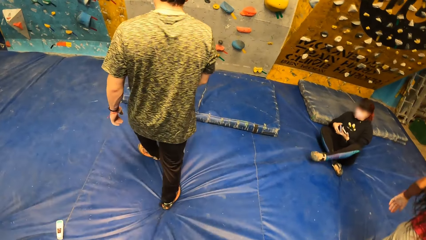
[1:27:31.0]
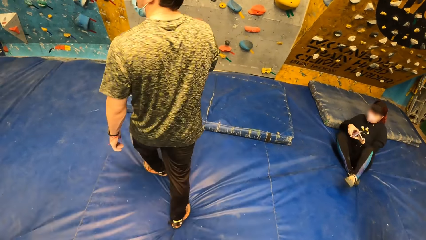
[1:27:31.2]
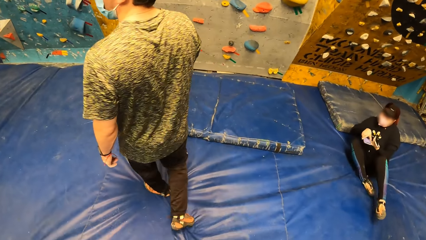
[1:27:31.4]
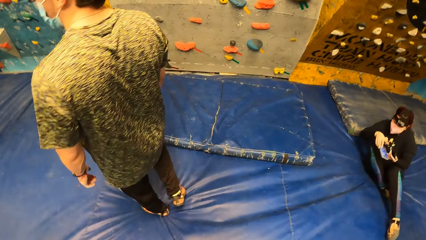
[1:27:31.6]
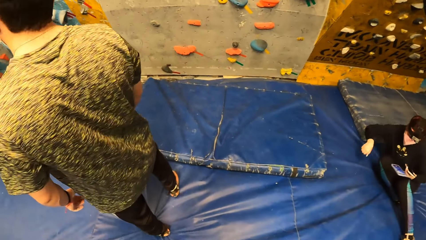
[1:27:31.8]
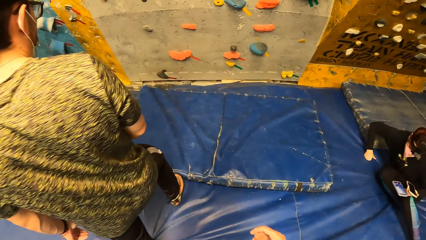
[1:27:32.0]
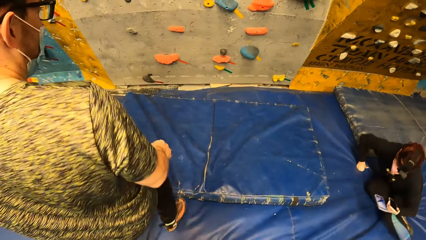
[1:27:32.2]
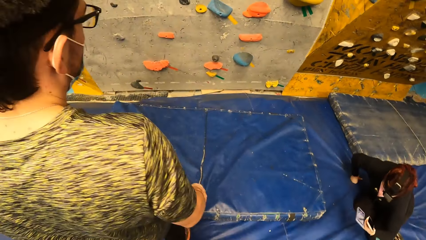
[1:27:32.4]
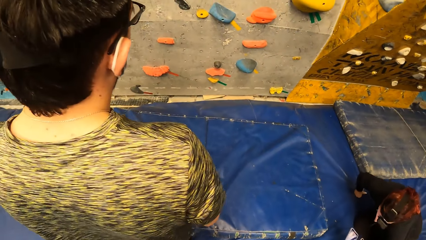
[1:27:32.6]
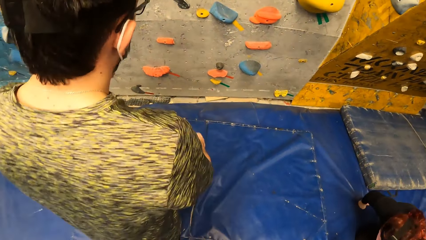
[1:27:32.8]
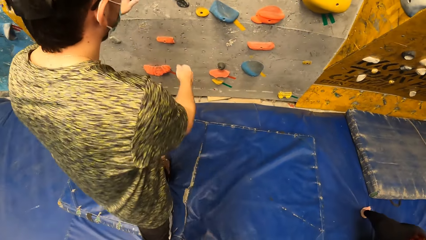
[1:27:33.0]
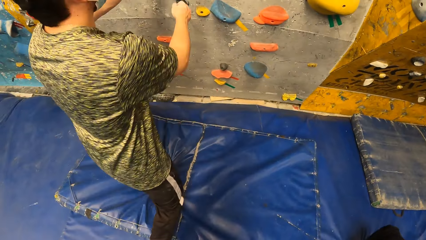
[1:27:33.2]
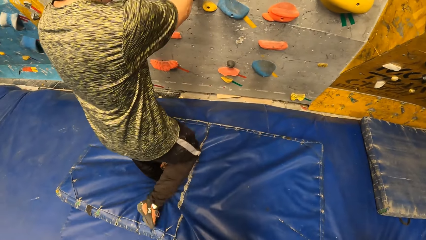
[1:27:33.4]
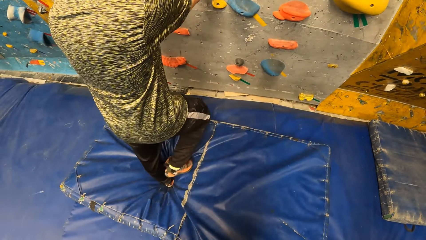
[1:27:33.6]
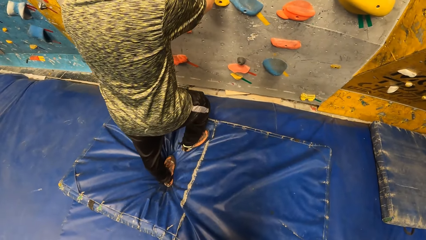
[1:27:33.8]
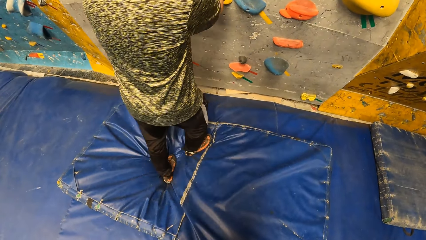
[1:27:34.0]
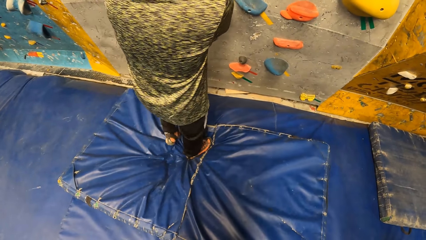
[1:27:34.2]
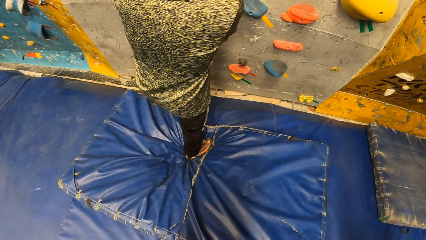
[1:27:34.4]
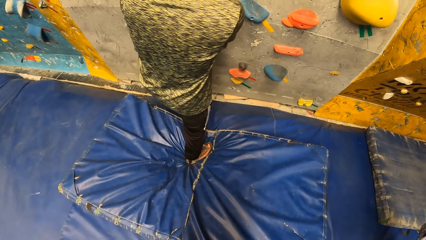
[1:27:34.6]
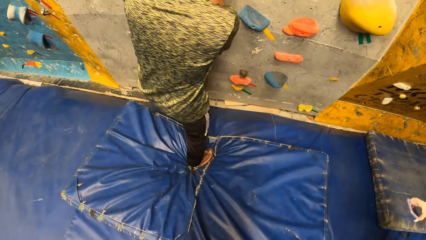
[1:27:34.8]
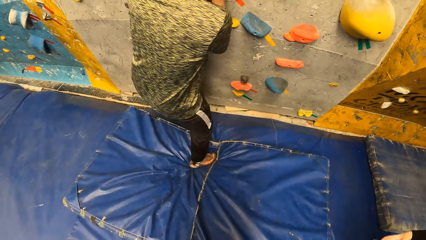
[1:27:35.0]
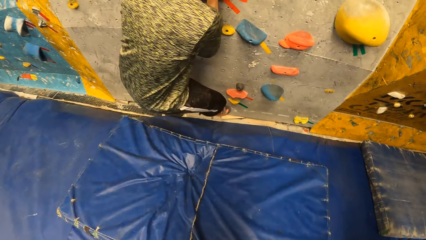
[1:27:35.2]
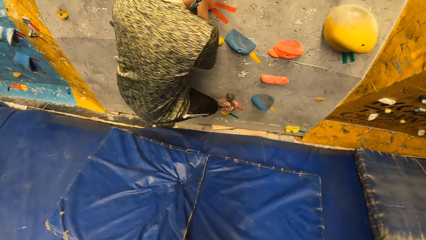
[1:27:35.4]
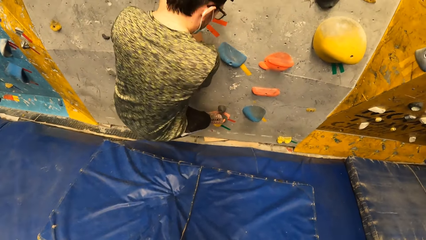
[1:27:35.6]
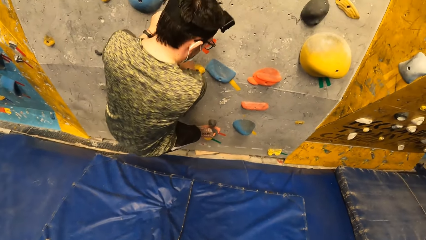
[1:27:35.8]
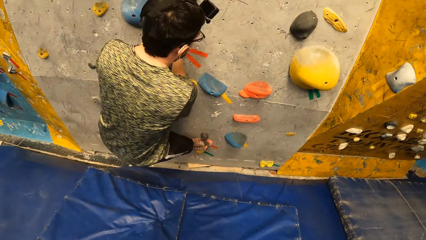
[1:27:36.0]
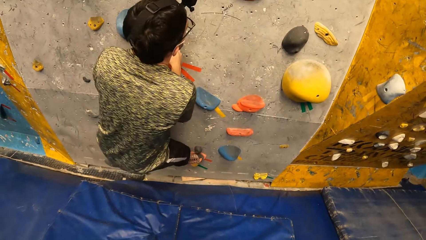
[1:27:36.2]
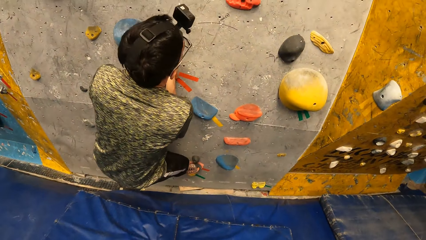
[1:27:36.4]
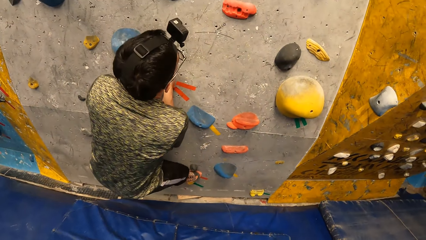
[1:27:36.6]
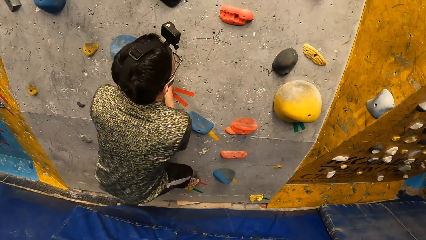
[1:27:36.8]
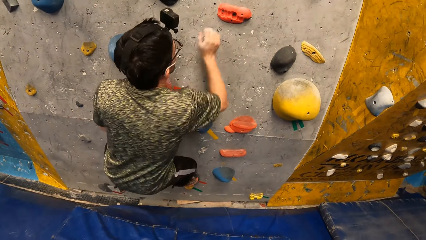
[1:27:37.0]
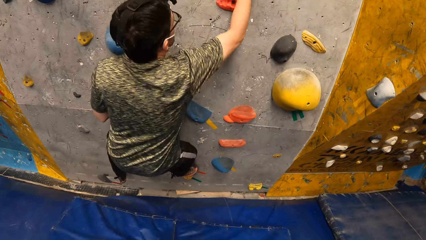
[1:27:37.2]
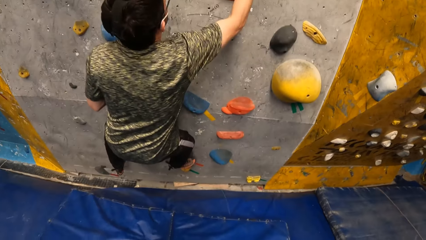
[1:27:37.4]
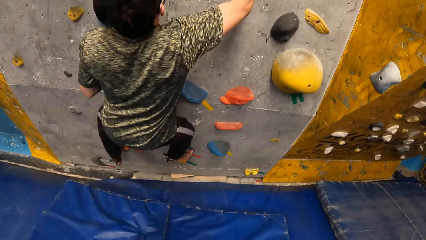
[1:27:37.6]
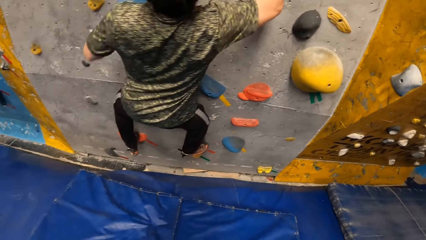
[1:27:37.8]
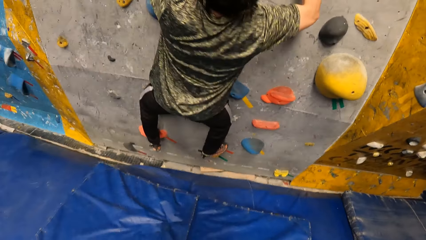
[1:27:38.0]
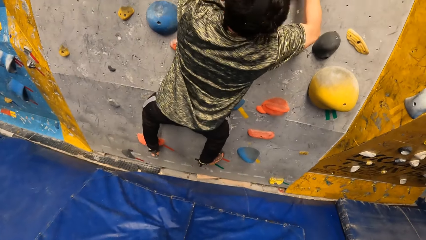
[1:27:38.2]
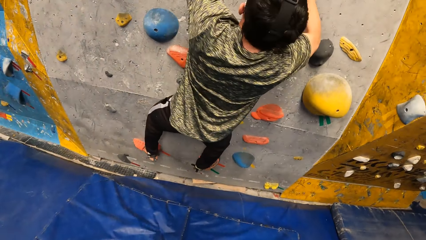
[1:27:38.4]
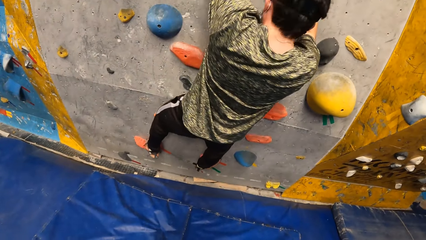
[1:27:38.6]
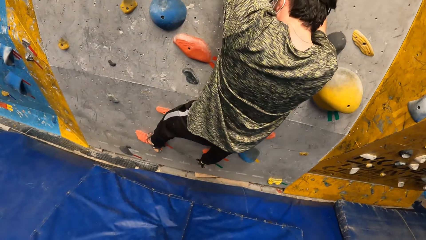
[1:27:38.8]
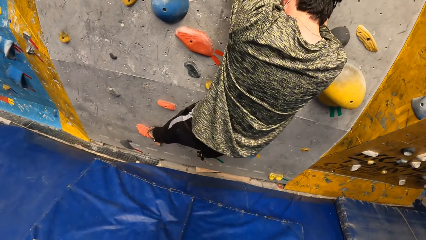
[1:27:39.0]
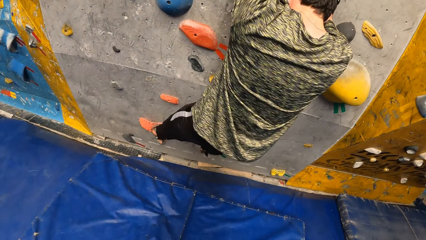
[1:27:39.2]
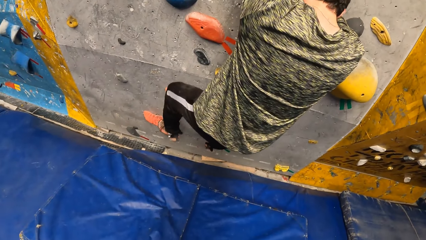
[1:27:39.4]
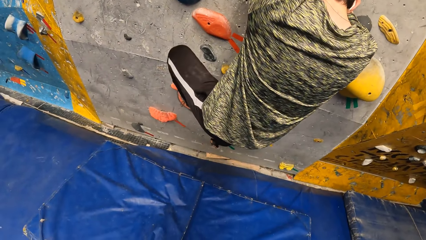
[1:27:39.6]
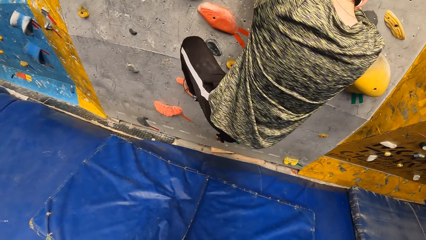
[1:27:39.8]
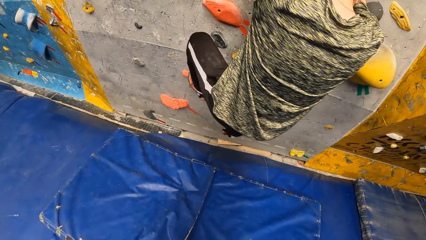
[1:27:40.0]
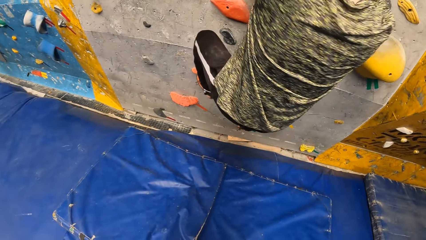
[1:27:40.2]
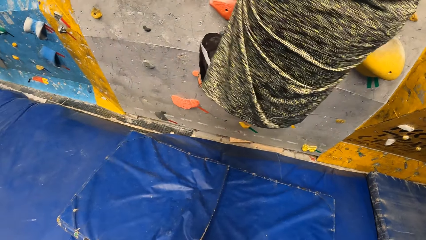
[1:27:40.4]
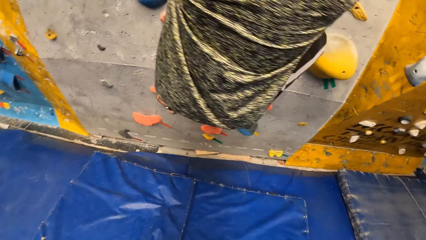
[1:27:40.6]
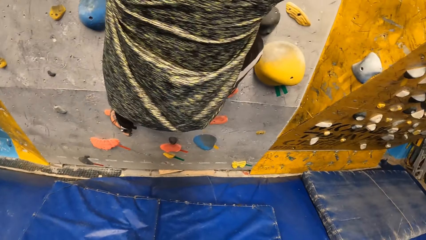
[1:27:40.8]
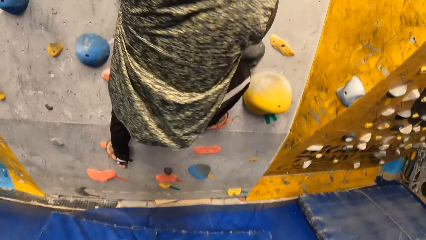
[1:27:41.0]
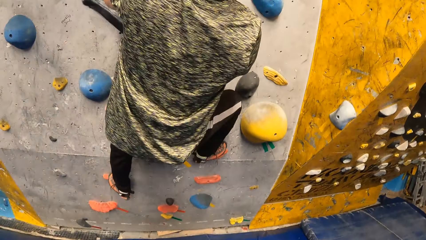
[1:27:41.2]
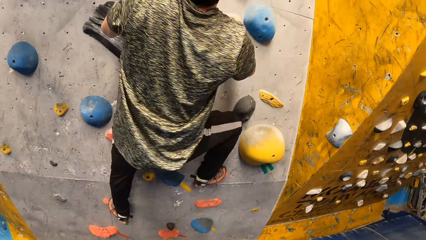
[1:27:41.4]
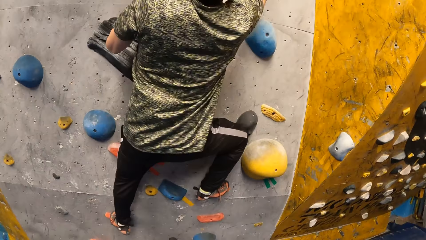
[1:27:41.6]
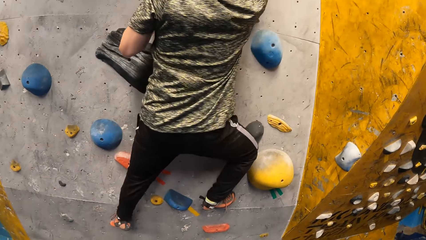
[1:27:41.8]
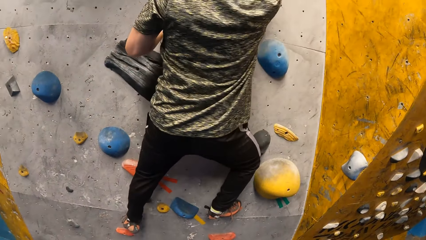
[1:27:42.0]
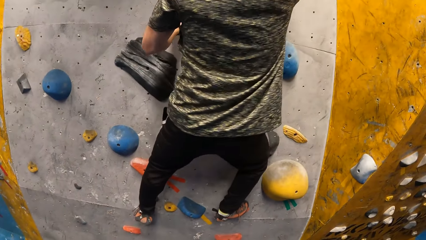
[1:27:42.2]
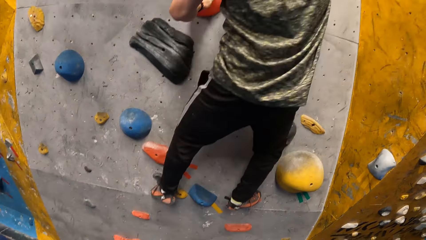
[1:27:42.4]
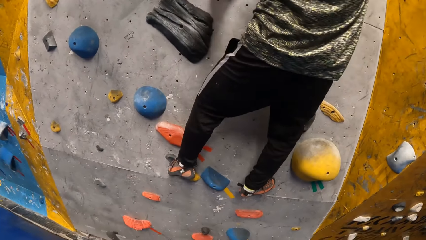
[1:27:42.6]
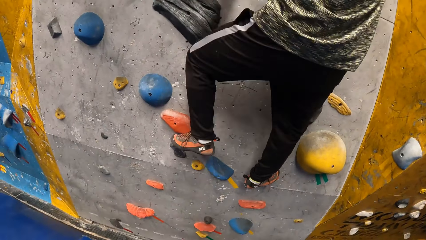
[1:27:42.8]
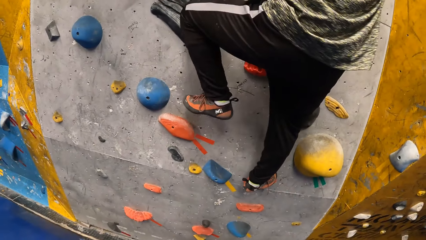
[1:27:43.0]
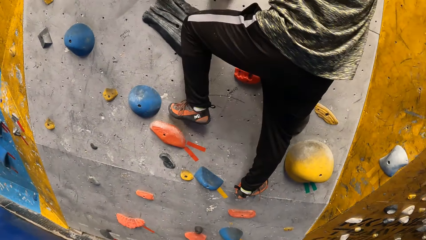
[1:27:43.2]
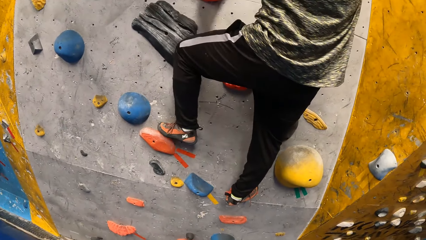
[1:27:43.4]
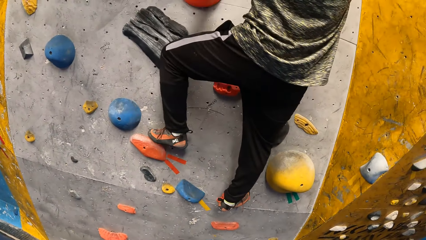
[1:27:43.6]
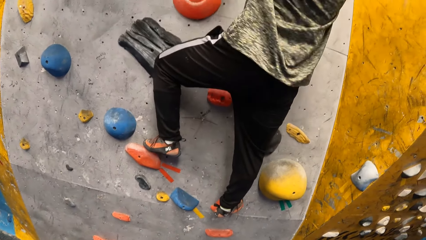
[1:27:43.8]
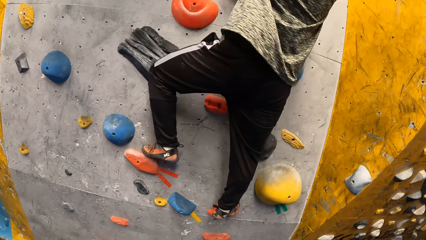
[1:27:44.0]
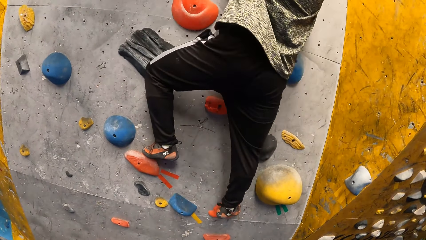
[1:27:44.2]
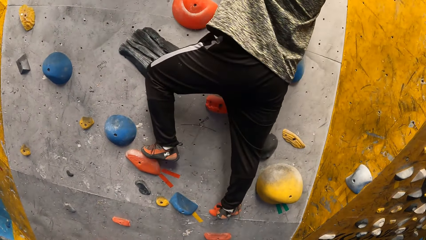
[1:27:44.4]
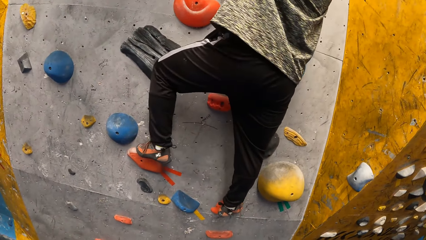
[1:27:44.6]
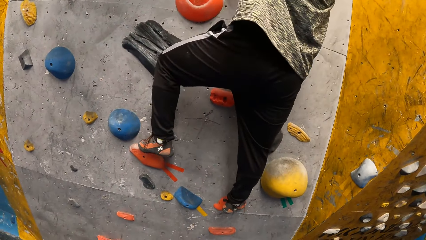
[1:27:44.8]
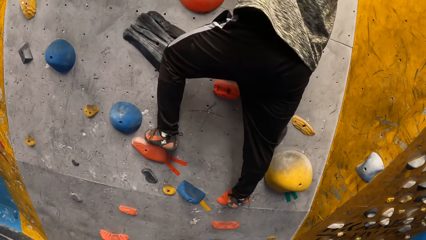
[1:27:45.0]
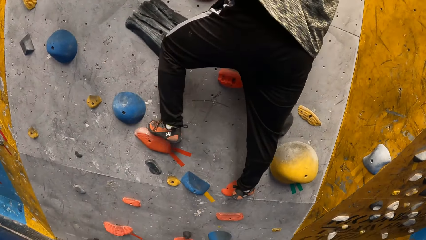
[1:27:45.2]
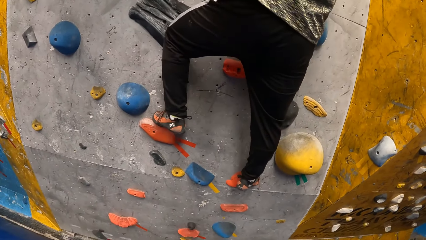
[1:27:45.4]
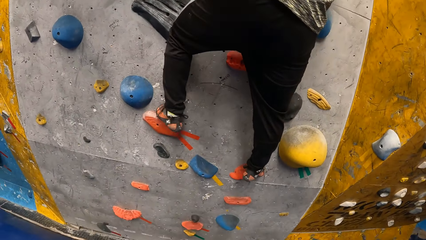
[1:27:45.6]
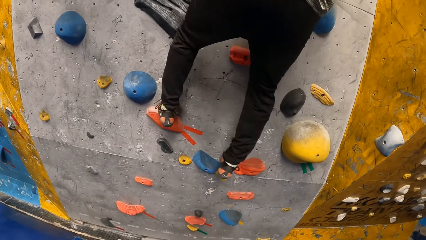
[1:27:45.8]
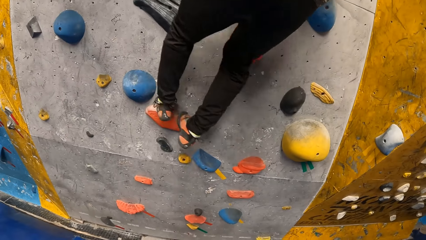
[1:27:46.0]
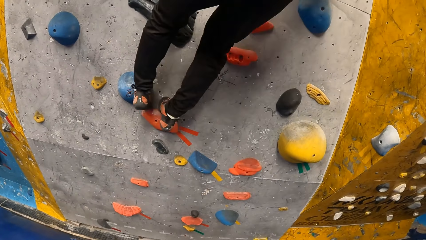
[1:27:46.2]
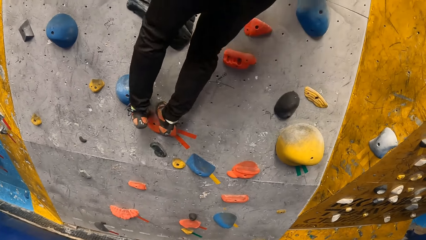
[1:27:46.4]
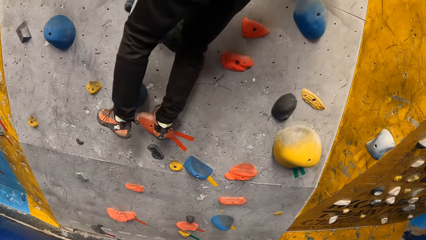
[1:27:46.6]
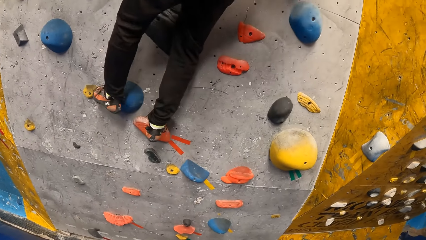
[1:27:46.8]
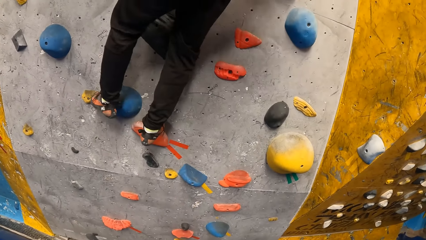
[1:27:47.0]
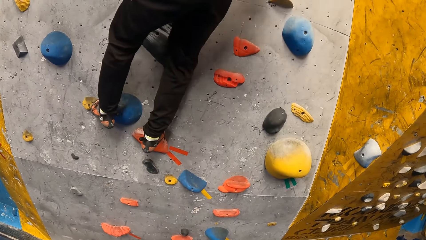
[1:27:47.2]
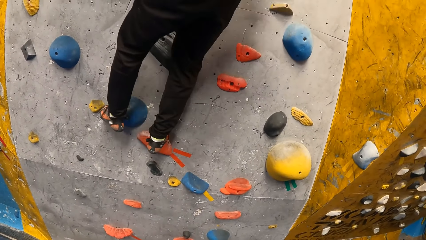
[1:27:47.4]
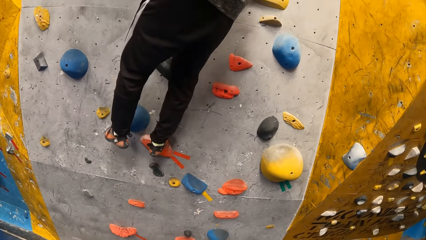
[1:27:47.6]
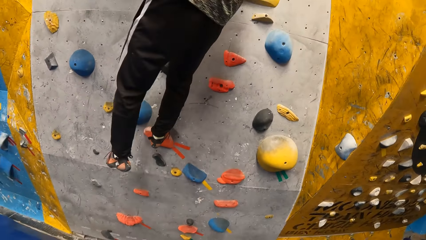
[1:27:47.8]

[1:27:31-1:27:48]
The camera wearer touches the boulder wall. The man climbs the bouldering wall in the gym.
